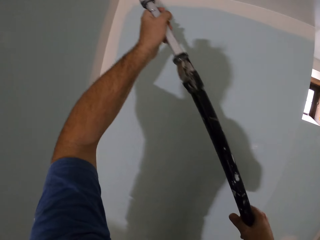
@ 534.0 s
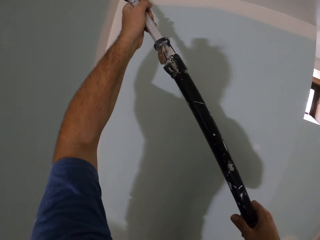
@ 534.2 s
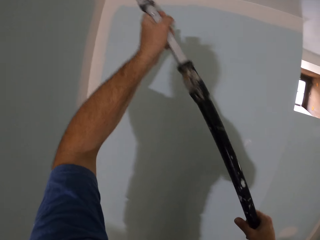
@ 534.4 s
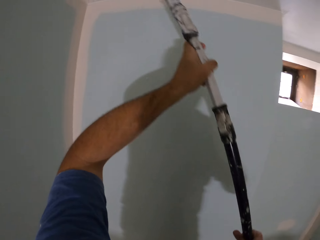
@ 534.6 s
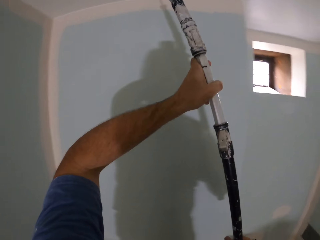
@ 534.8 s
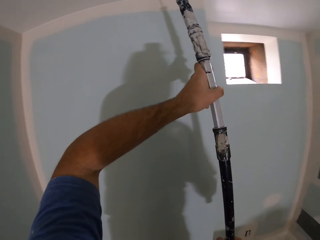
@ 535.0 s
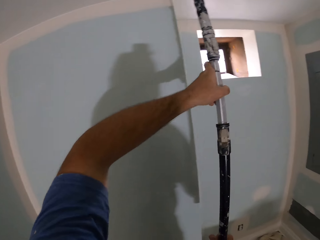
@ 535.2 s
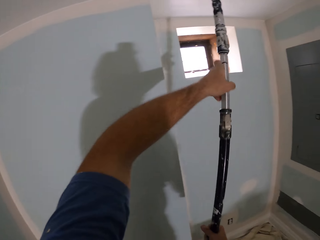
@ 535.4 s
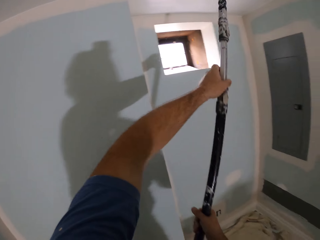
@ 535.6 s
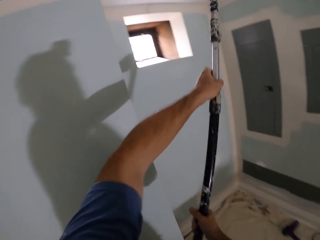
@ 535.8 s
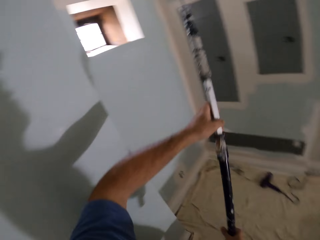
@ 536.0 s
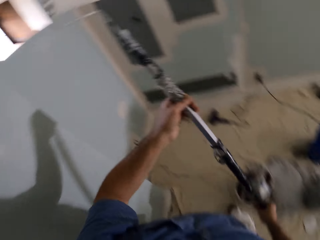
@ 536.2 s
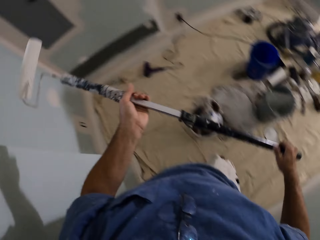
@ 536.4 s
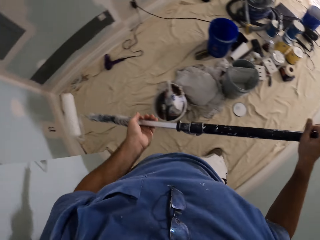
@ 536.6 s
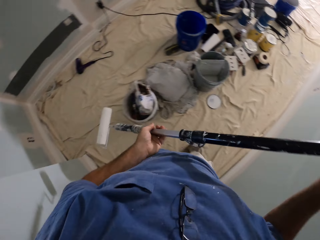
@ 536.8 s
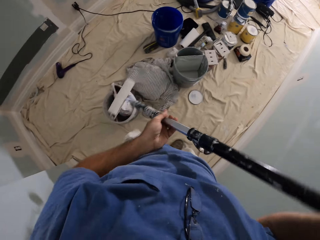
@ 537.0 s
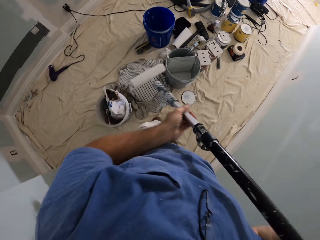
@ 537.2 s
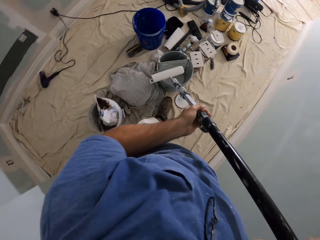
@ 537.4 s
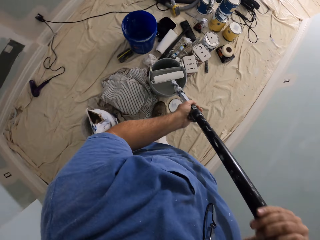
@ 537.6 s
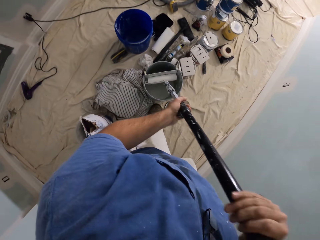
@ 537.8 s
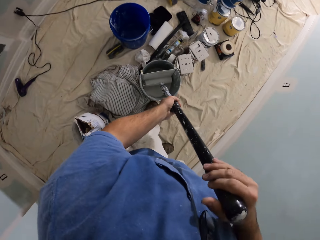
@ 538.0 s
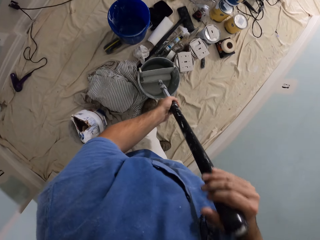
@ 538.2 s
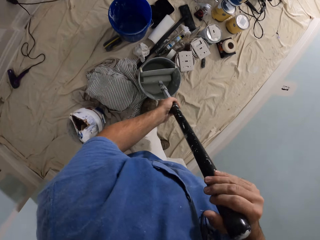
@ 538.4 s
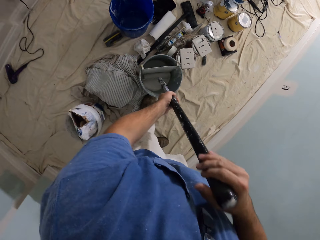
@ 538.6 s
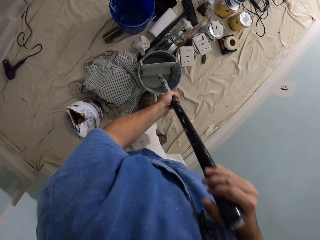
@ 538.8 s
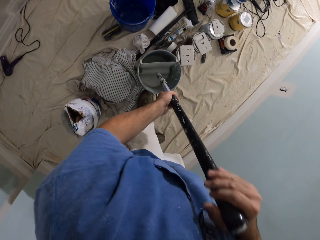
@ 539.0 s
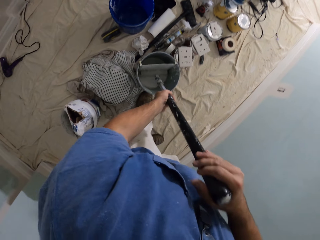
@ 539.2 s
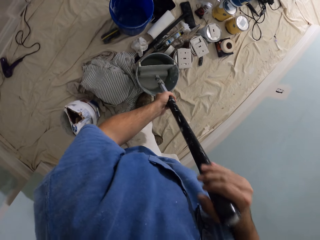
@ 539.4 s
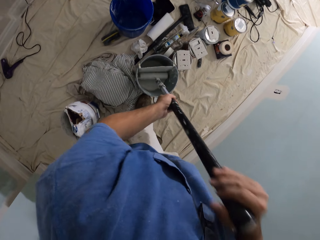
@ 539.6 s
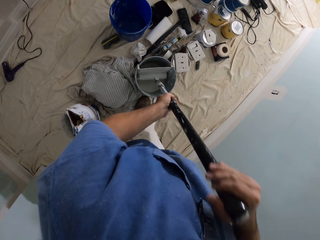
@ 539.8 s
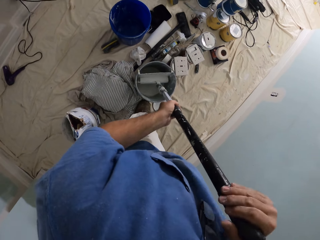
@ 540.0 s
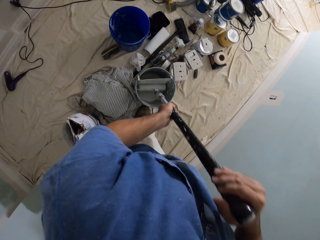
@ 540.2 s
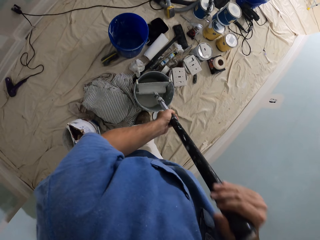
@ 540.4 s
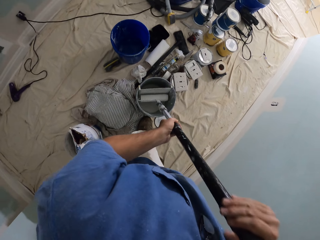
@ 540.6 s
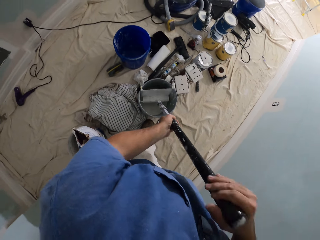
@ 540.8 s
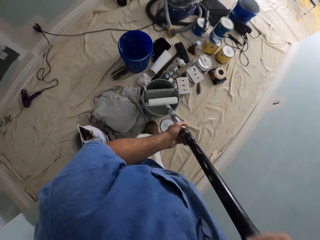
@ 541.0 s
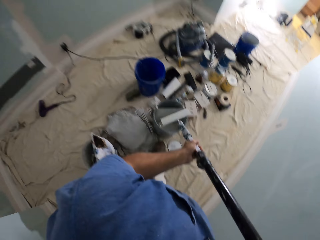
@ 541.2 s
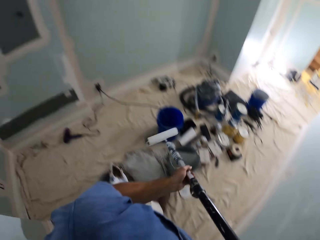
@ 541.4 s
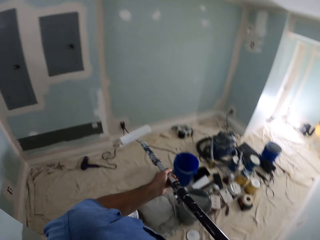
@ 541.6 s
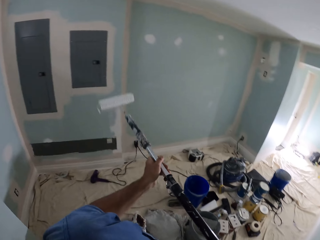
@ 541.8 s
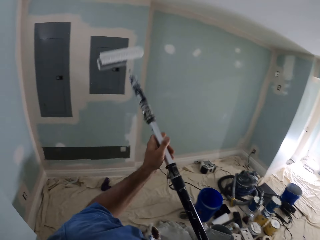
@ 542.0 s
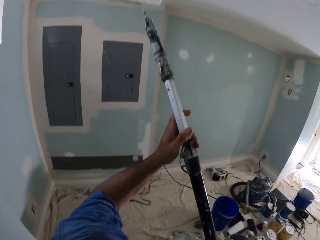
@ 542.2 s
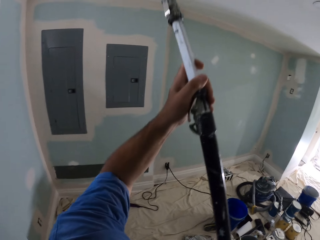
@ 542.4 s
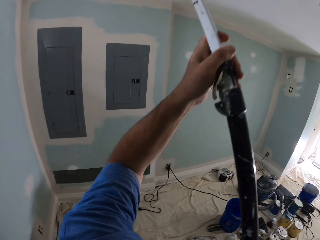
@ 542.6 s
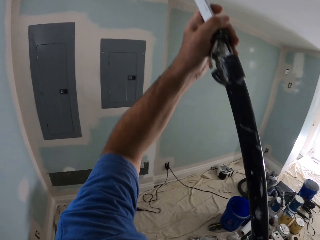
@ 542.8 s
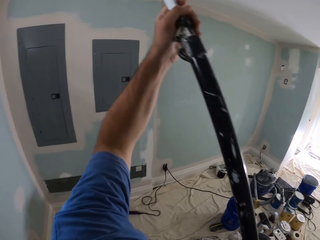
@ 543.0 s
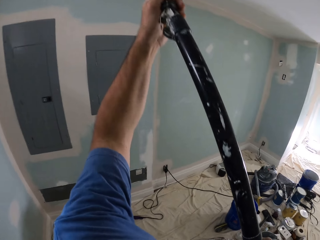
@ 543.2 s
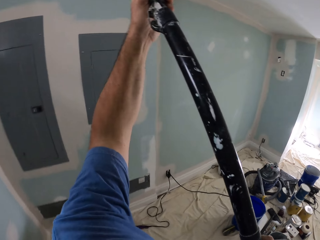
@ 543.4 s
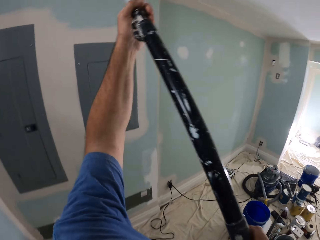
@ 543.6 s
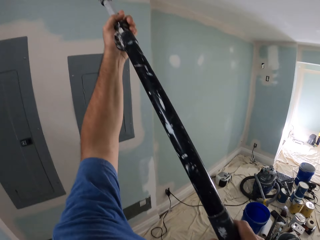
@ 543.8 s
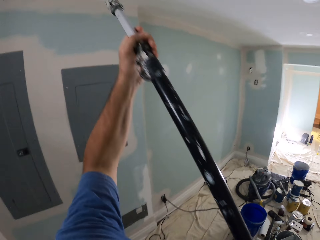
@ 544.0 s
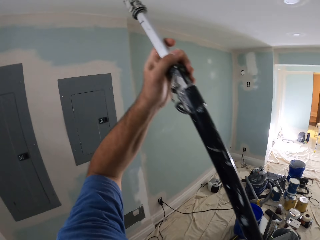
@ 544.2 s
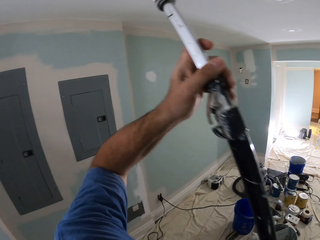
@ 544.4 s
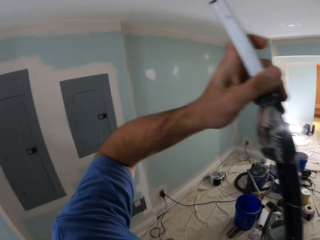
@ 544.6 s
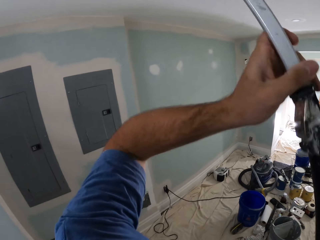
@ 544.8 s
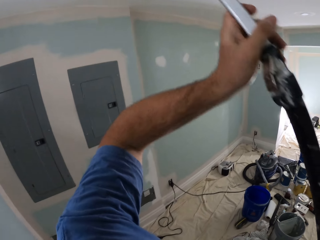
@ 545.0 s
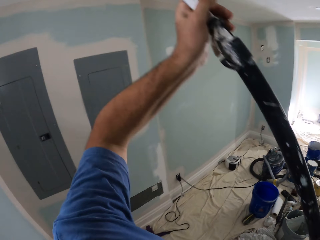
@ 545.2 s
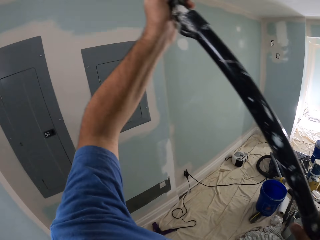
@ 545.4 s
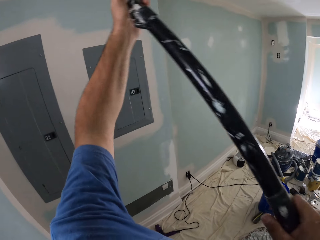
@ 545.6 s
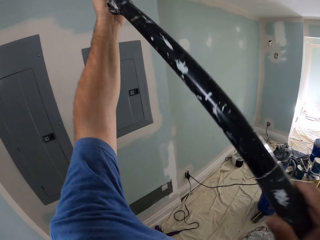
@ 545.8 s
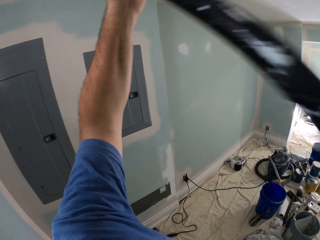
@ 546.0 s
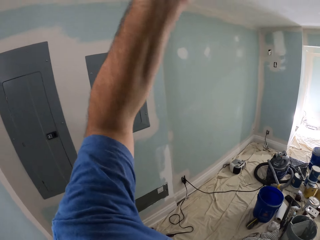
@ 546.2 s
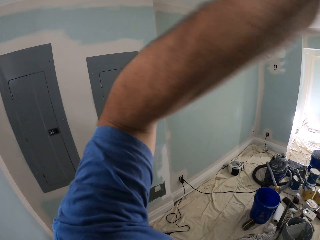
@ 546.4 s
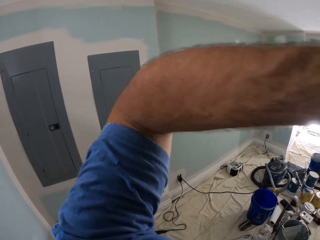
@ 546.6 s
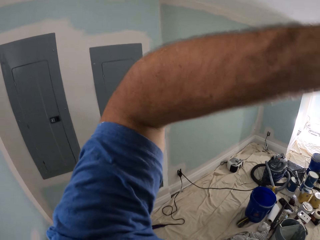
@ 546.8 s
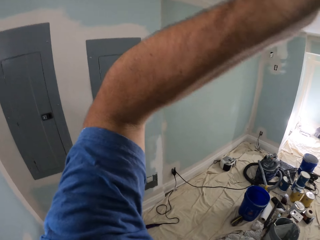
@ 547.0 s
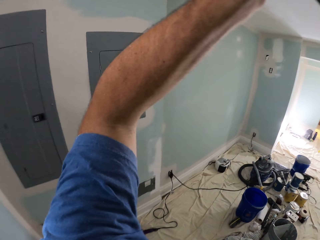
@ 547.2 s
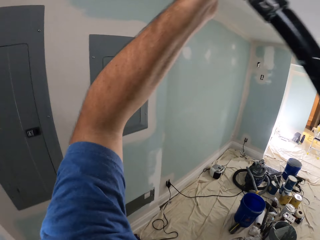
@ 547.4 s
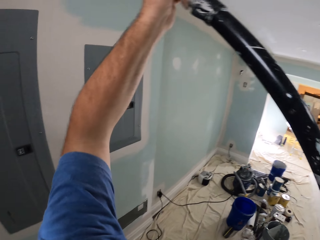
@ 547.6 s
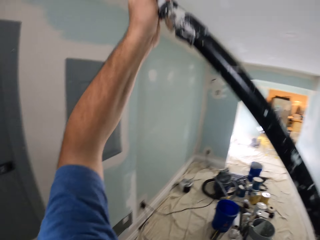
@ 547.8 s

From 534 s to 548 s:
The camera wearer walks towards the paint can. They dip the painting roller into the paint can. They paint the ceiling of the house with the roller.

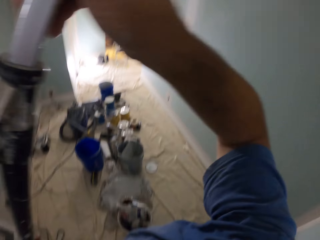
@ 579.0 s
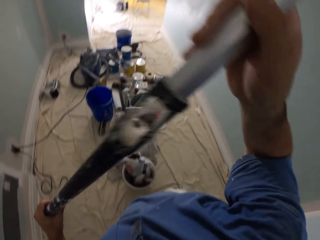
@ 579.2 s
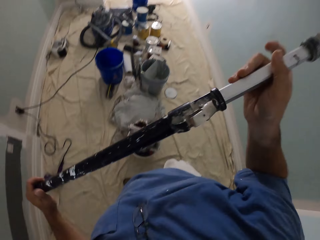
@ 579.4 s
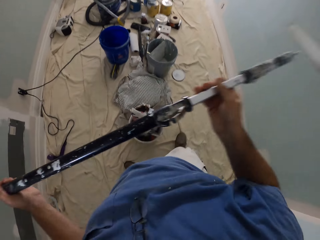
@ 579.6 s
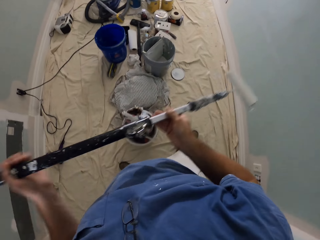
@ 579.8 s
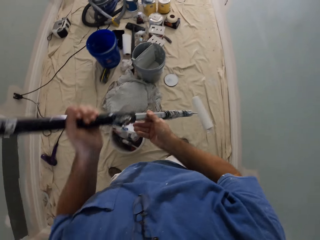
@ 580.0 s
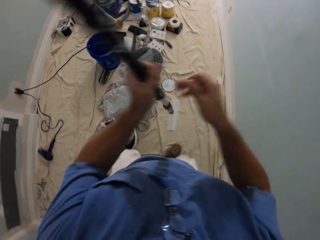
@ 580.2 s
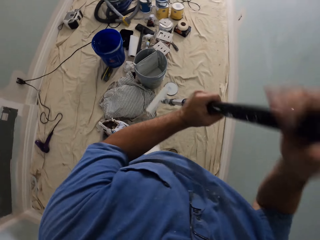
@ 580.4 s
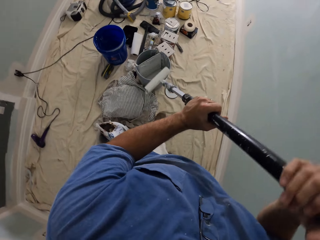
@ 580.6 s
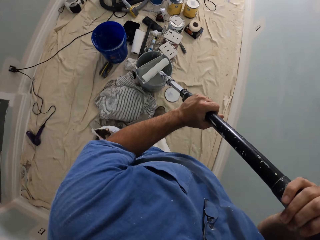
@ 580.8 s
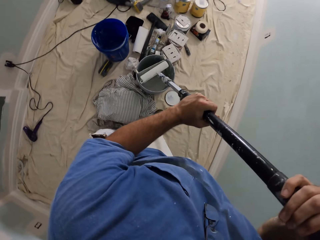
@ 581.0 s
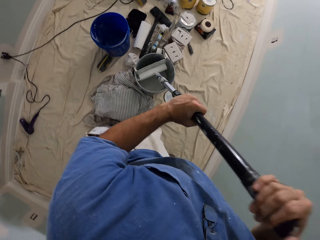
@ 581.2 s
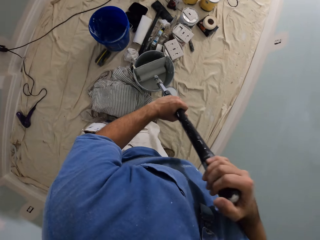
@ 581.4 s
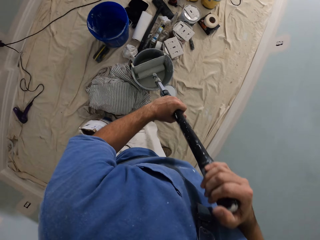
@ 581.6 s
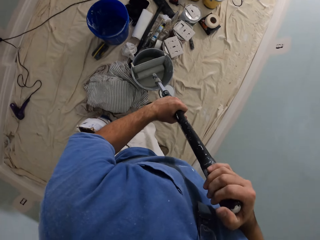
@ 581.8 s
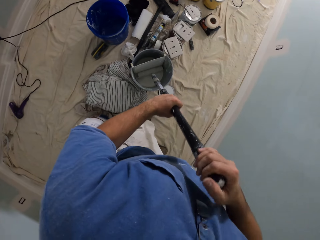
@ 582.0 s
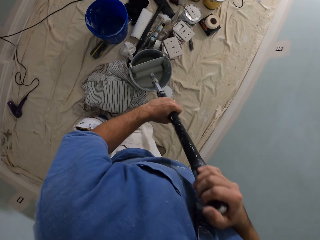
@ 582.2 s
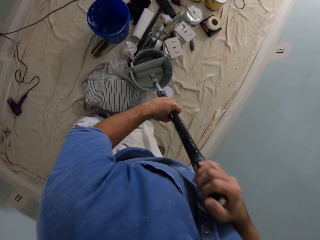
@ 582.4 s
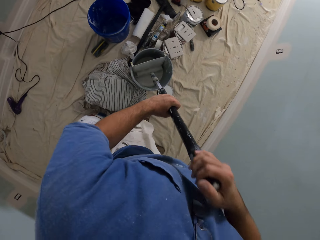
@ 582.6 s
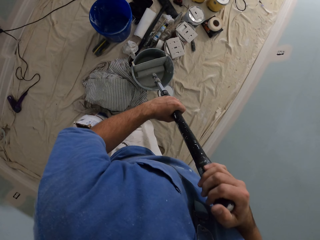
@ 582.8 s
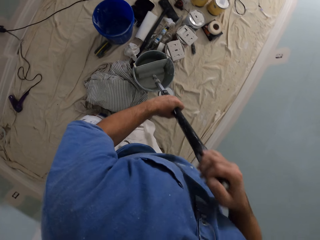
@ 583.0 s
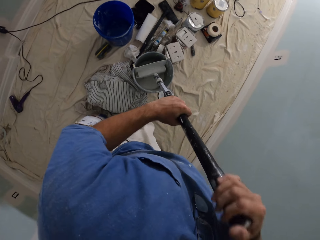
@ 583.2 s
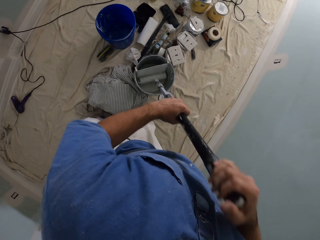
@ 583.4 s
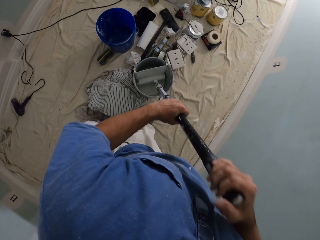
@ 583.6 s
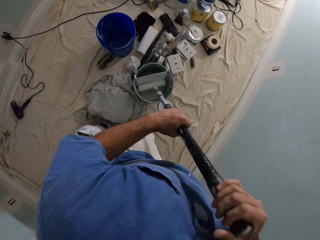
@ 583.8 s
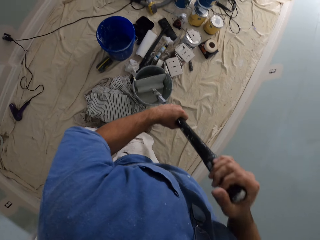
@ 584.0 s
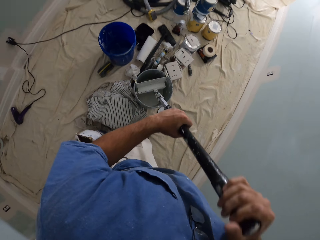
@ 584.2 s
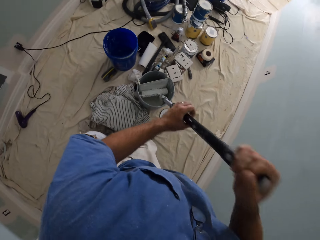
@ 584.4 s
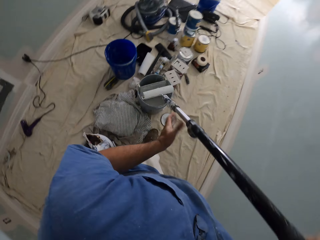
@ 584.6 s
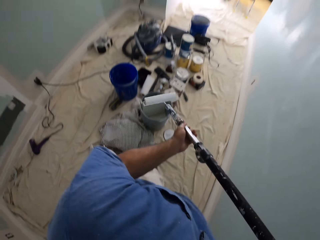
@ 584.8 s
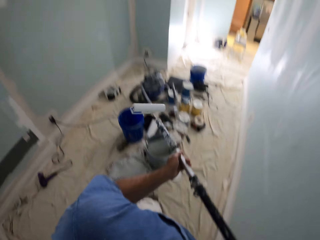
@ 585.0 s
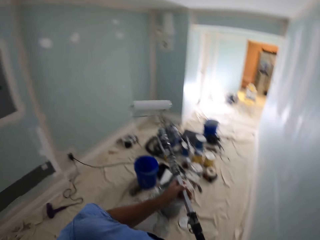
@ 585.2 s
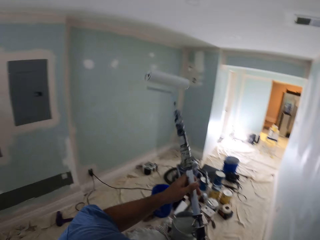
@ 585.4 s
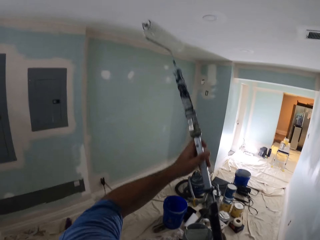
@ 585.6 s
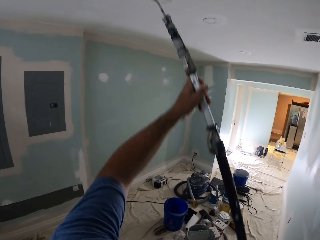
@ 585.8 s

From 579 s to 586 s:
The camera wearer dips the paint roller in the bucket of paint.
